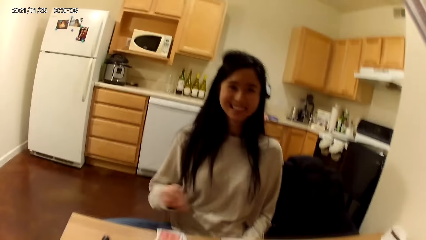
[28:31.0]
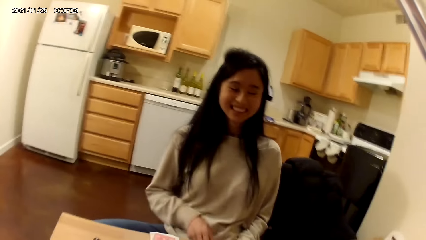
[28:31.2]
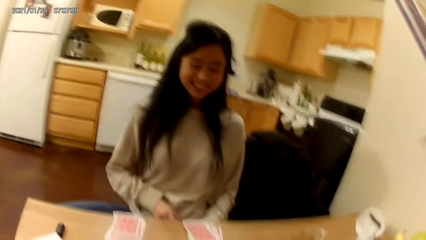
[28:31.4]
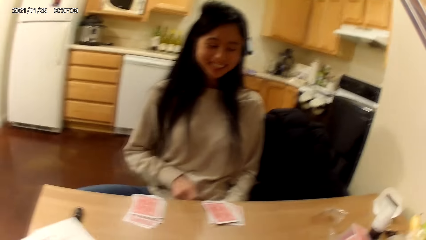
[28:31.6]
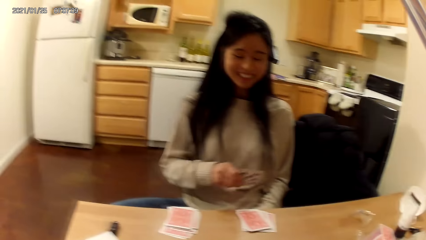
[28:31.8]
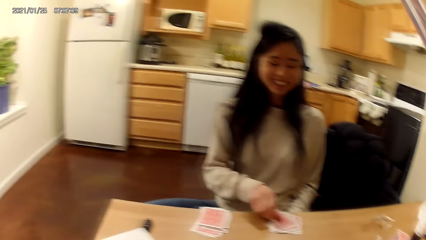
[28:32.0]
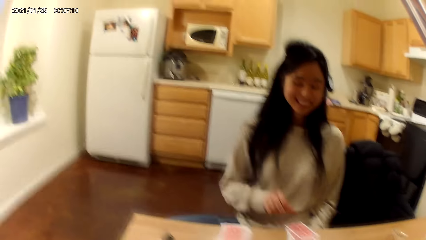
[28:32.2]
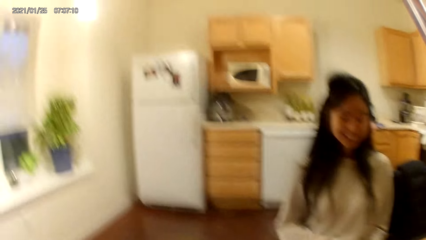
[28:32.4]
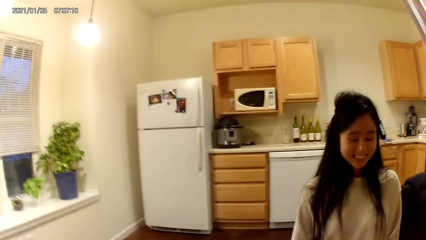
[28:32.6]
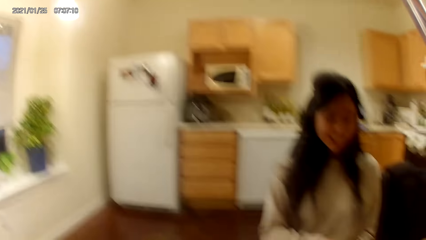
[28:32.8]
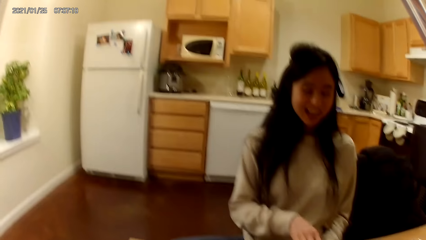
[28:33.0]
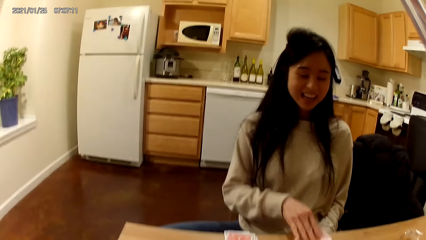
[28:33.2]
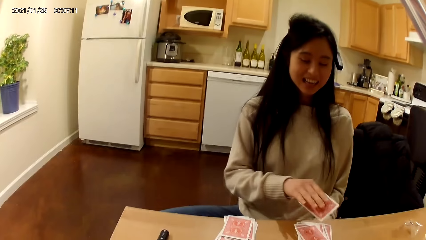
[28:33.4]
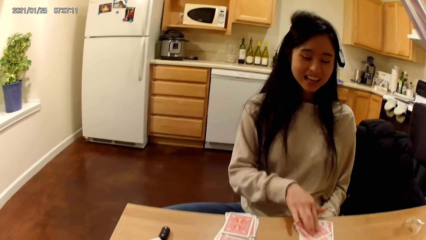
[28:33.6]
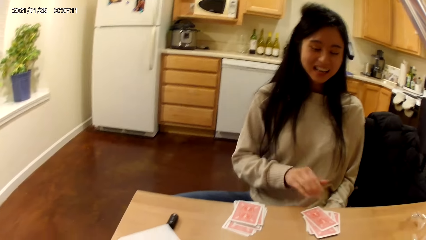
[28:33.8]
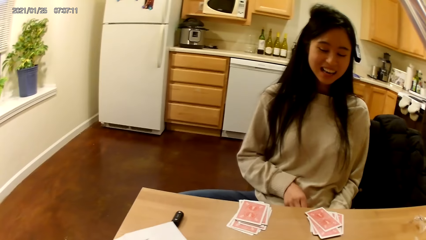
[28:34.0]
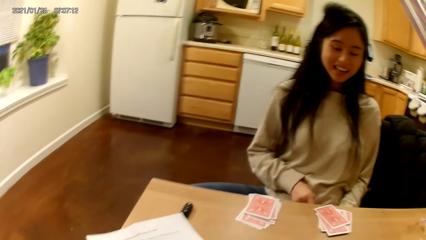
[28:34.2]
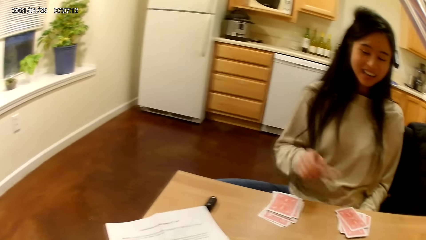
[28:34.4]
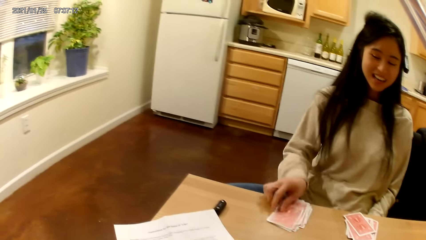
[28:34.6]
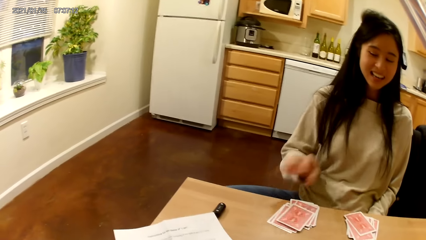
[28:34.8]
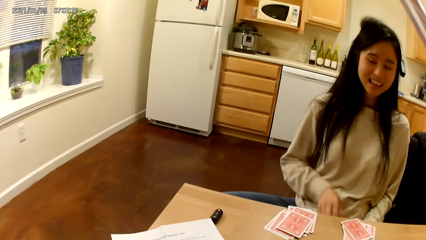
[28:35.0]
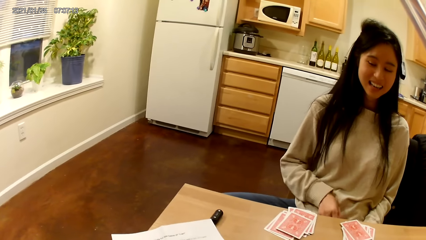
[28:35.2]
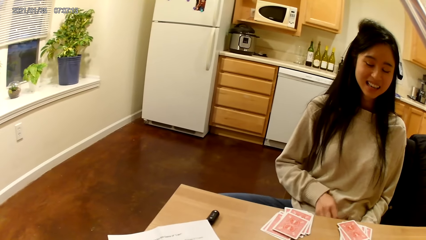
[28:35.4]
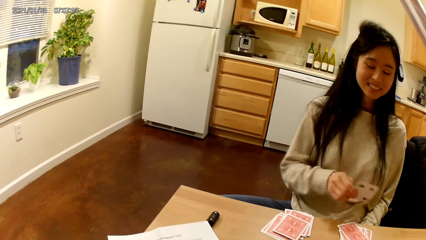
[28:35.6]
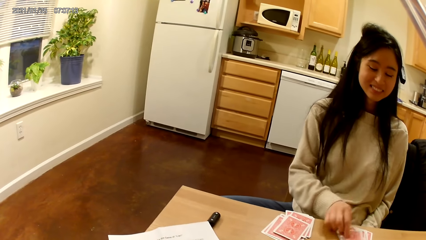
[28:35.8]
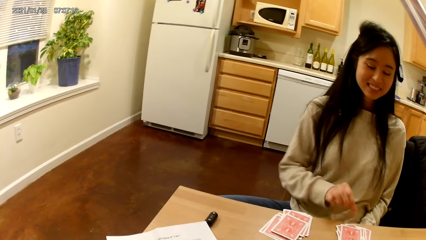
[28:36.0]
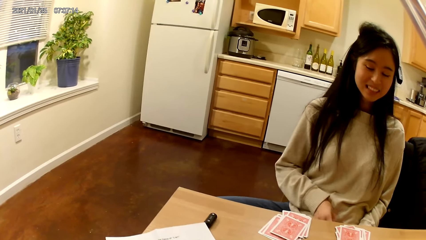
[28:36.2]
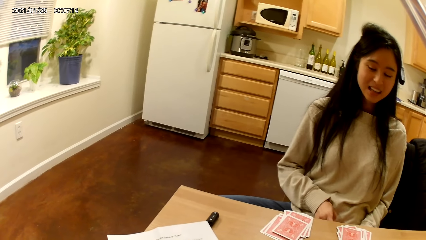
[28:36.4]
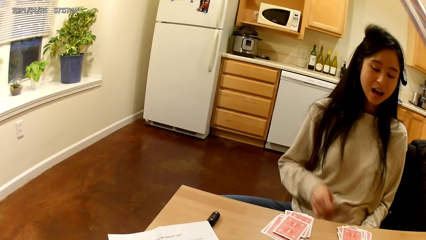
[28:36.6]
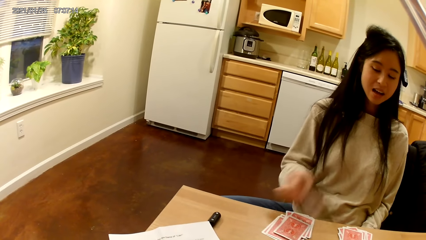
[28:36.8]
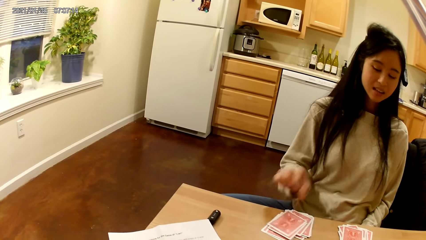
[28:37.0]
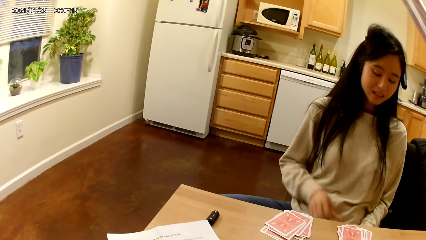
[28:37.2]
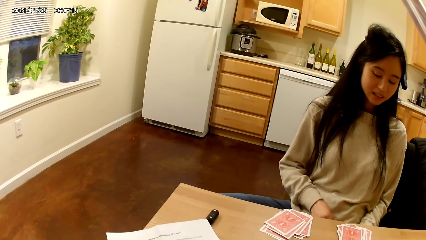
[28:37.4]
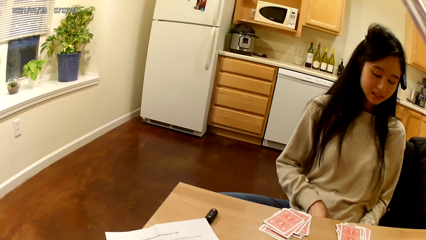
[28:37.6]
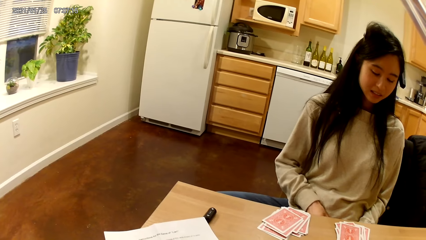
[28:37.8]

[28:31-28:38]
A woman puts playing cards on the table.

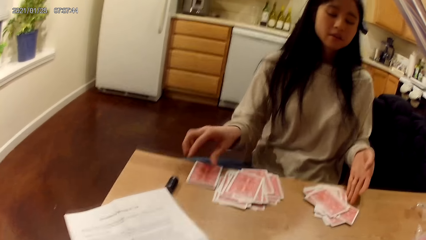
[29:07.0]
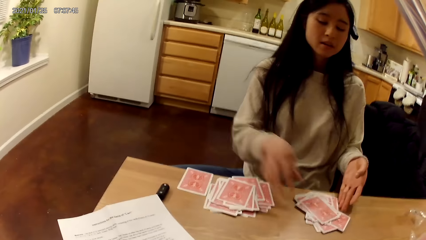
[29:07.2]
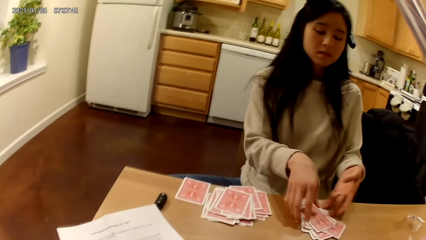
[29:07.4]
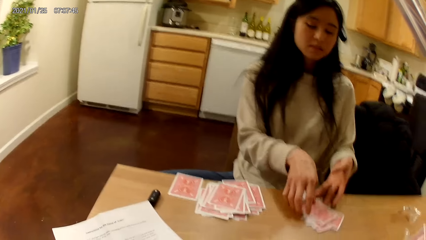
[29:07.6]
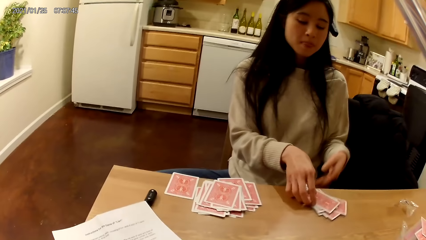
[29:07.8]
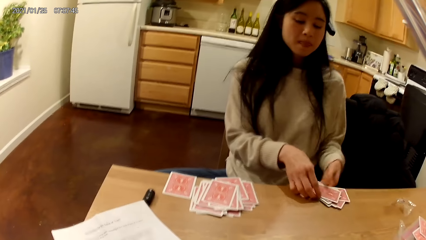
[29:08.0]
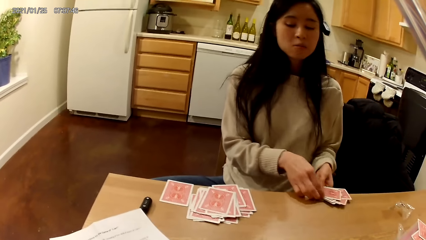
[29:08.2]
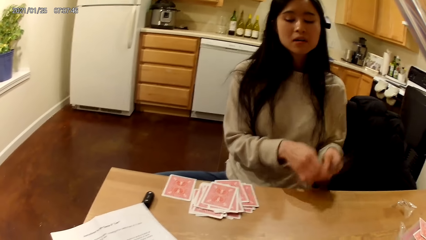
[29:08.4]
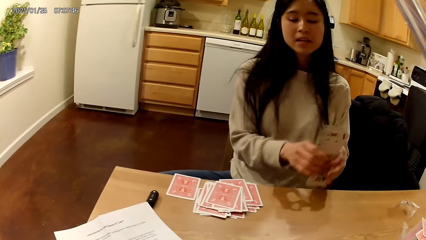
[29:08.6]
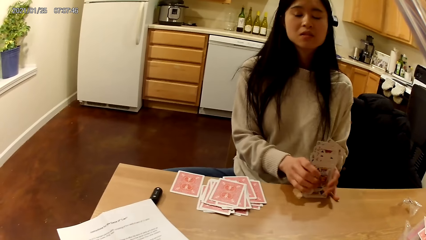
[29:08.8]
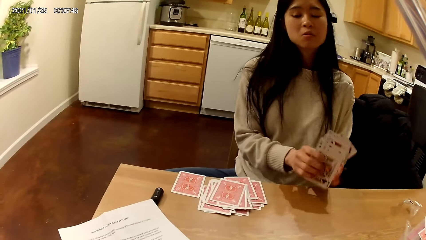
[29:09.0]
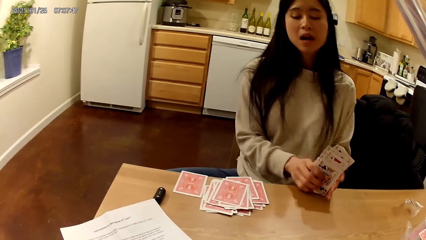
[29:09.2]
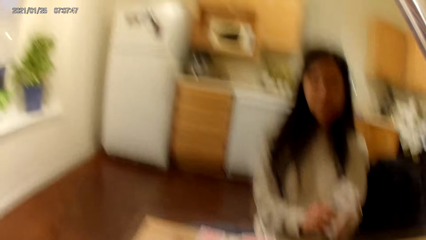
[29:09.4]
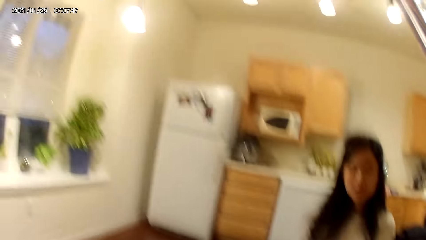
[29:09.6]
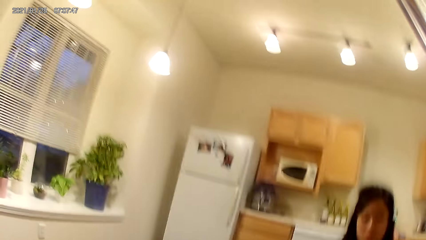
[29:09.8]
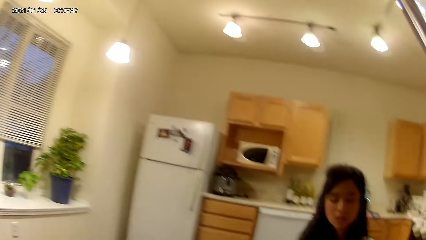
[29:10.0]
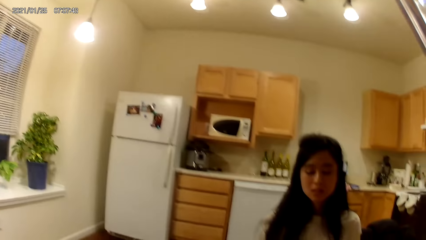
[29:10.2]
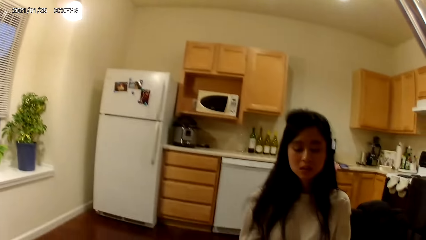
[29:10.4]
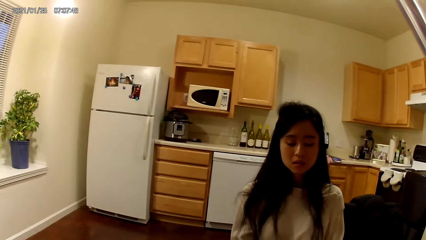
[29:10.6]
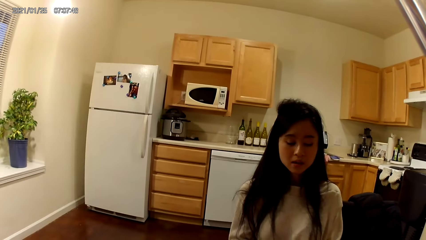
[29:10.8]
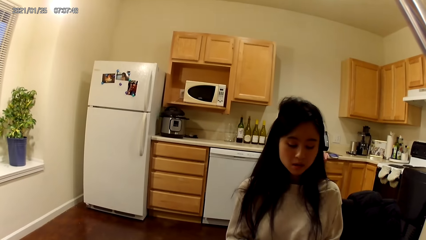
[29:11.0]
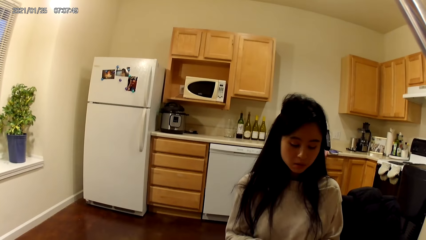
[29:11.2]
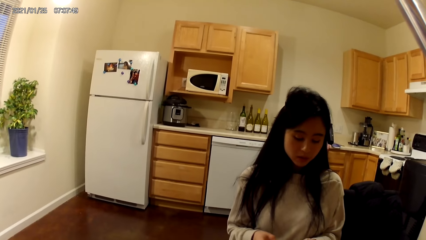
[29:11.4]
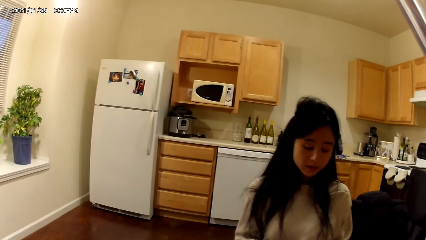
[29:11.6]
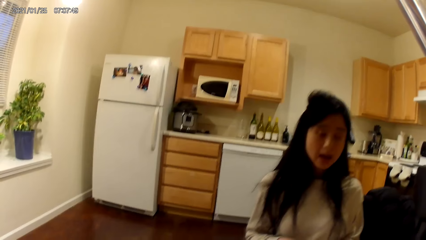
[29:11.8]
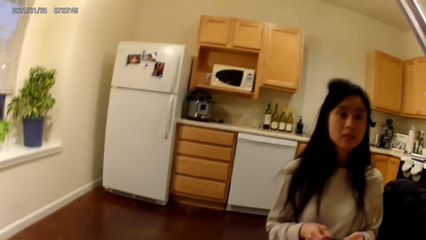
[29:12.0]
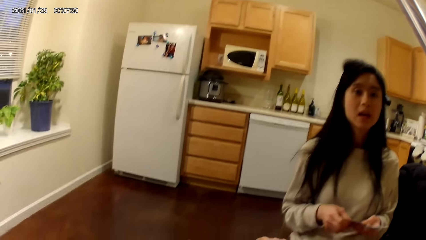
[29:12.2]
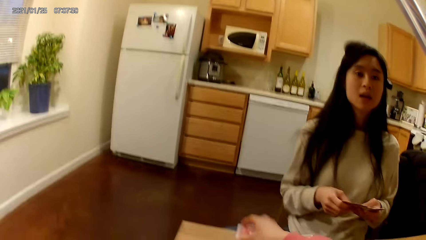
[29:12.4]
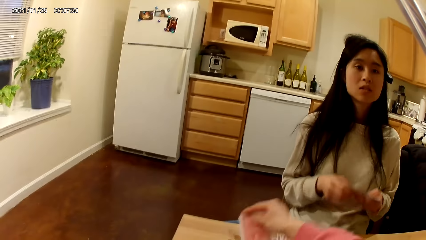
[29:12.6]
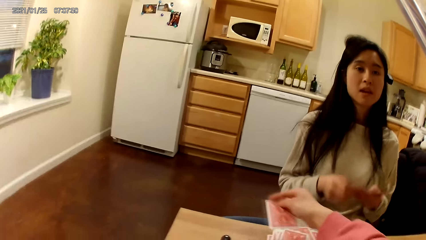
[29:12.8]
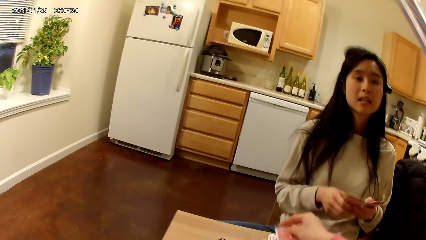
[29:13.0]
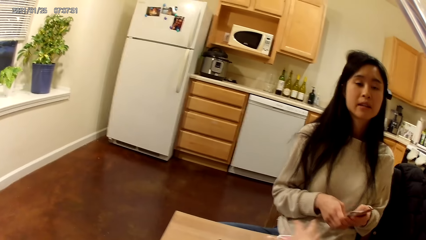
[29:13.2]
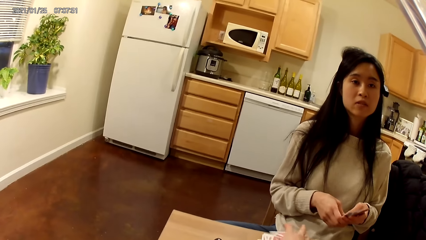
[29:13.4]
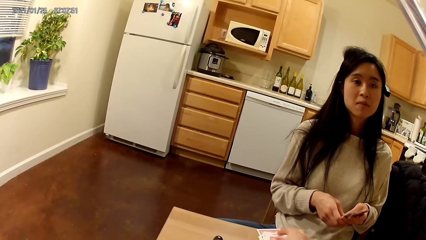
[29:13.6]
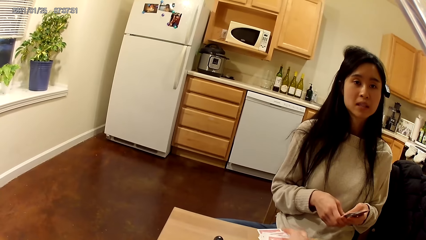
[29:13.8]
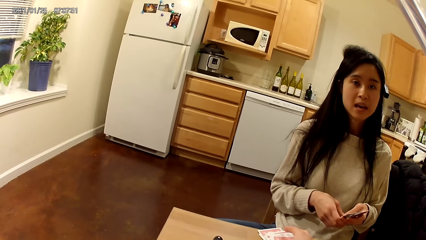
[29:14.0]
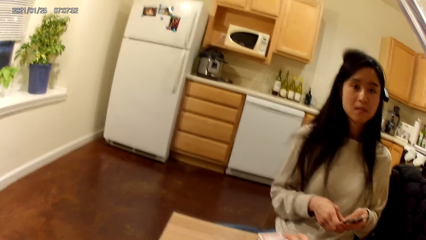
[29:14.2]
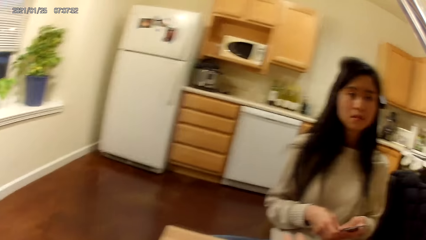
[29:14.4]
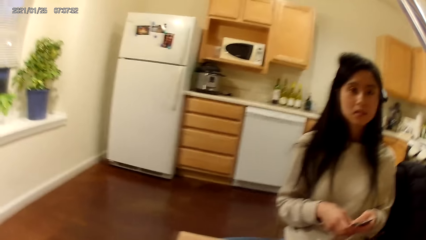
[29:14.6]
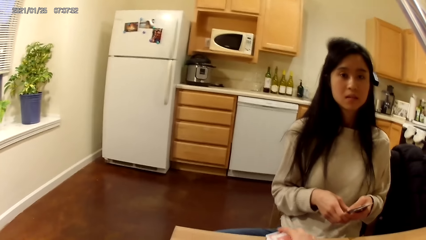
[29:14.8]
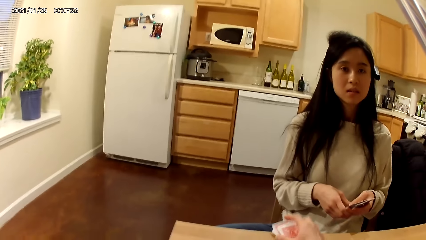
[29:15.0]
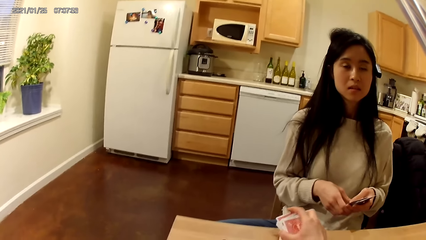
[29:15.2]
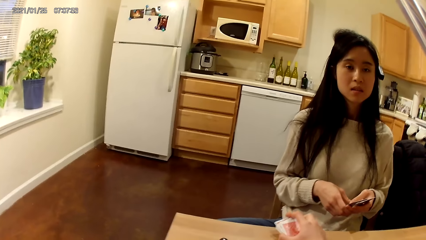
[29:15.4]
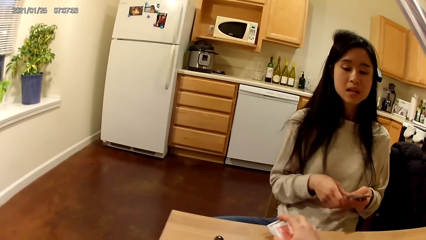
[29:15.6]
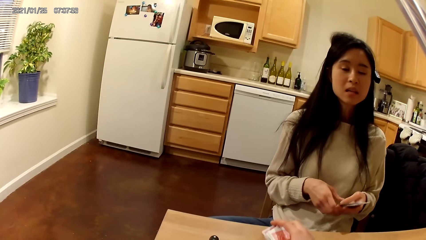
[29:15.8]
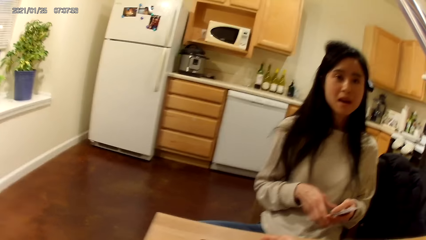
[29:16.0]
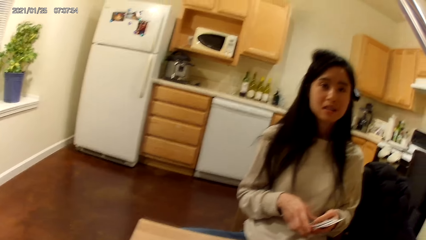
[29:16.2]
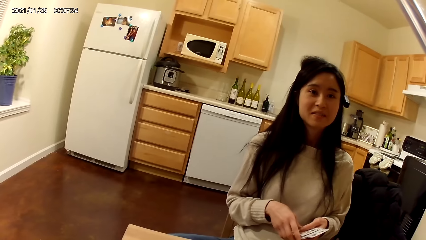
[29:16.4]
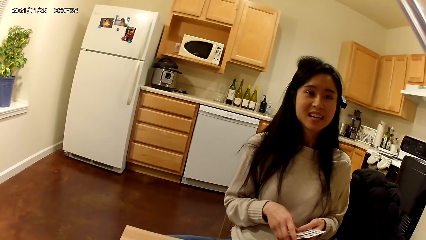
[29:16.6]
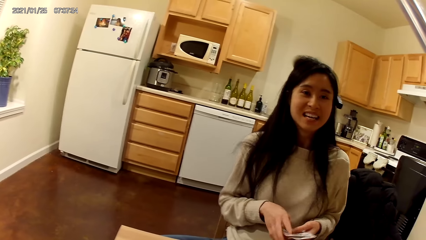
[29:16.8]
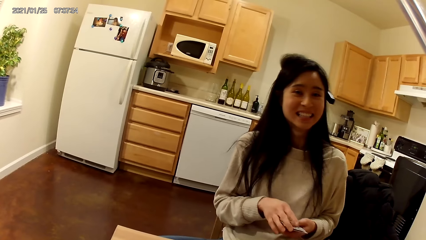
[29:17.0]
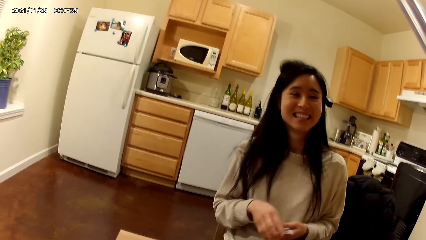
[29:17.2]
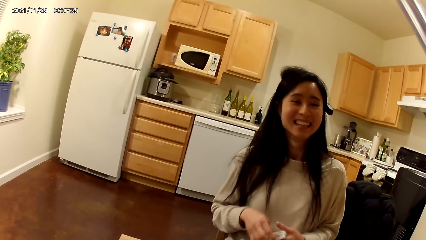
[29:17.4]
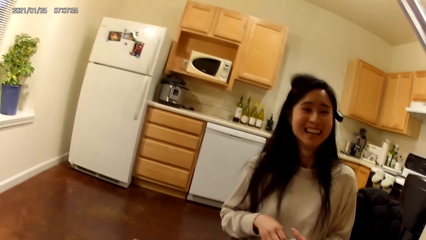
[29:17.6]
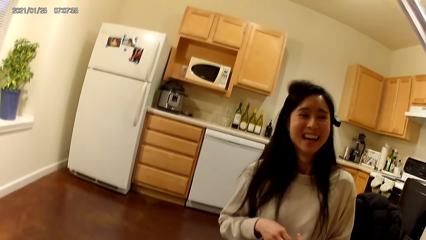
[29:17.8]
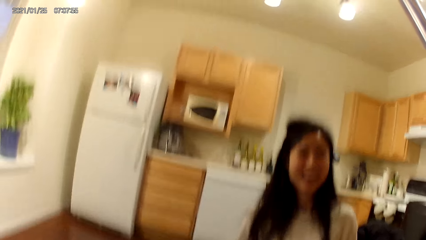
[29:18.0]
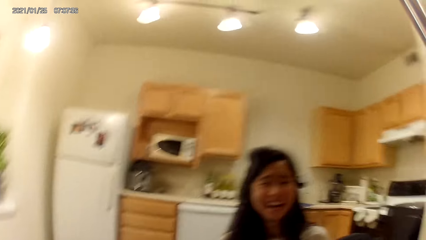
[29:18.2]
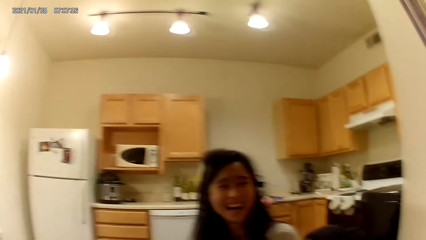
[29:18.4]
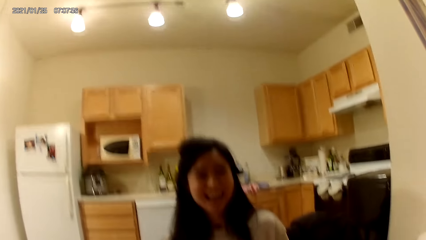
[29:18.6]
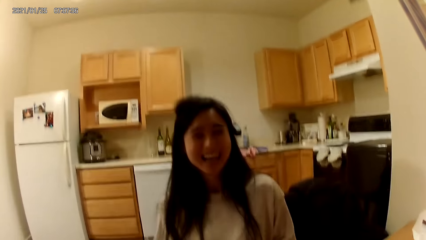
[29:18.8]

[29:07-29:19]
A woman picks a set of cards from the dining table with her hands. She hits the set of cards on the dining table with her hands. She holds the set of cards in her hands. The camera wearer picks a card from the dining table with her right hand. She holds the playing card on the table with a hand. She places the card on the set of cards with her right hand. She picks the set of cards from the dining table with her right hand.
